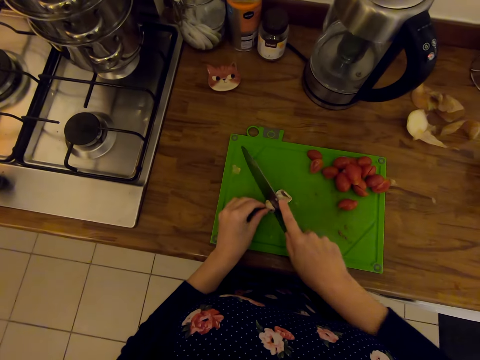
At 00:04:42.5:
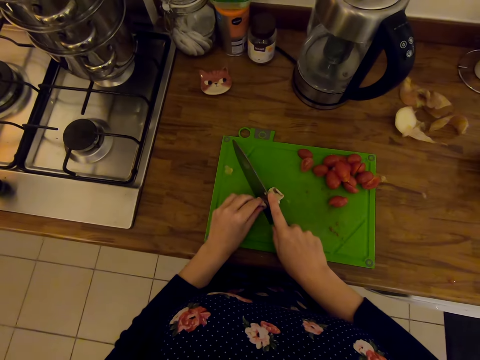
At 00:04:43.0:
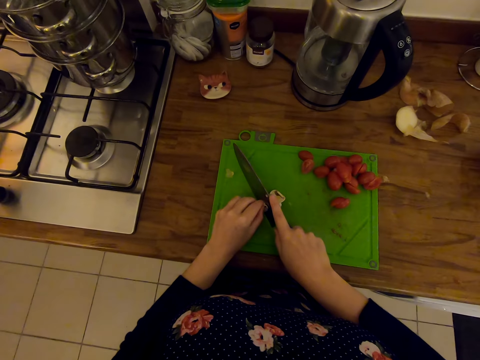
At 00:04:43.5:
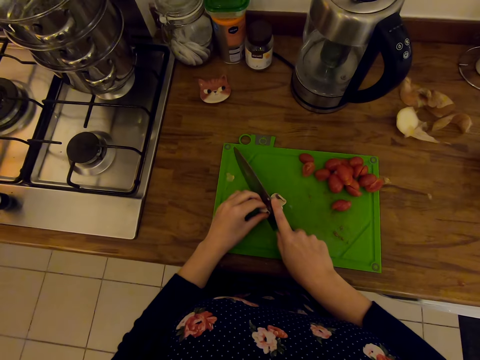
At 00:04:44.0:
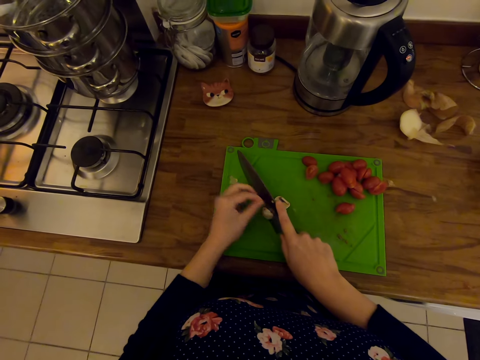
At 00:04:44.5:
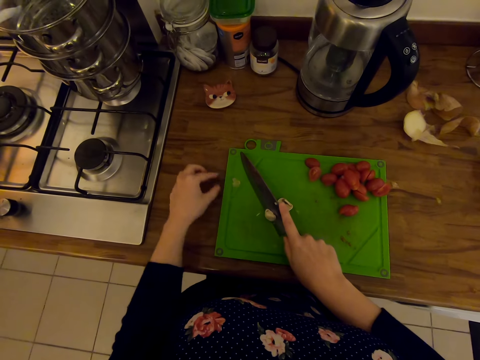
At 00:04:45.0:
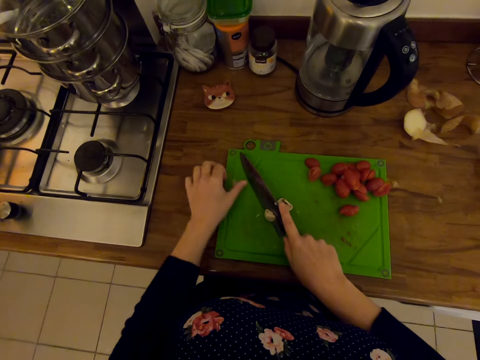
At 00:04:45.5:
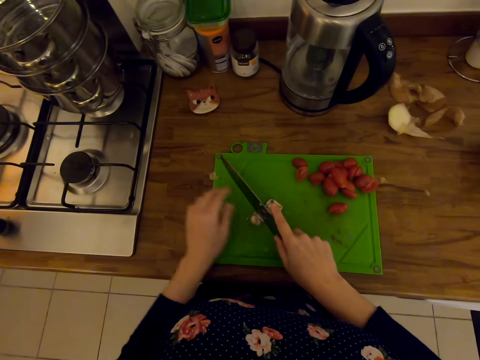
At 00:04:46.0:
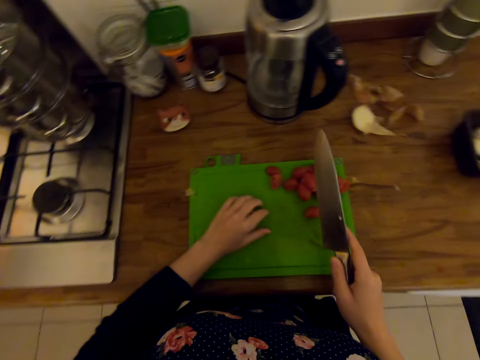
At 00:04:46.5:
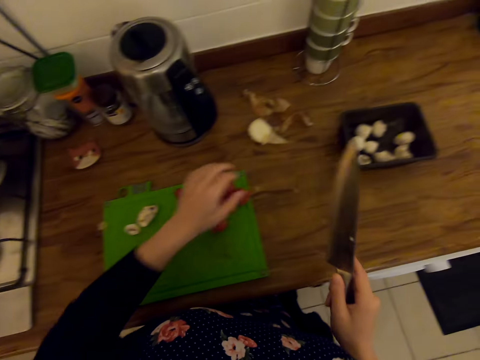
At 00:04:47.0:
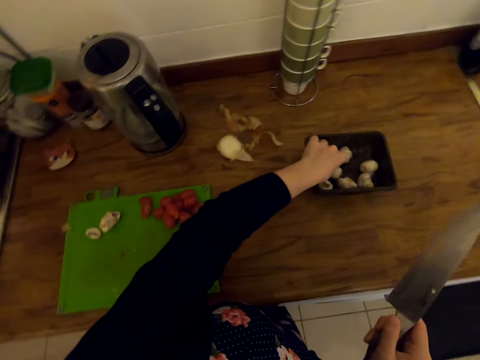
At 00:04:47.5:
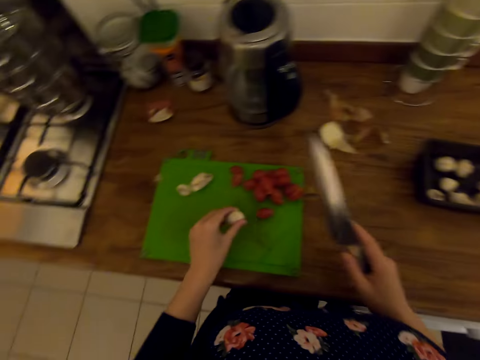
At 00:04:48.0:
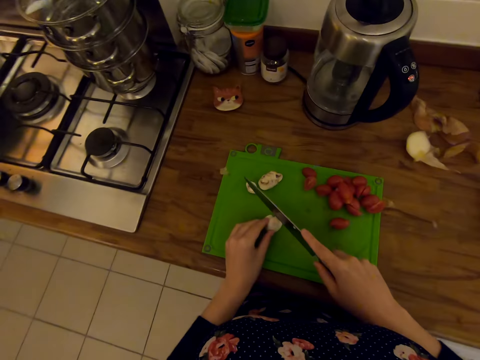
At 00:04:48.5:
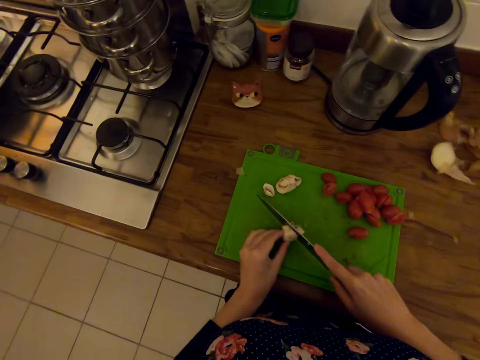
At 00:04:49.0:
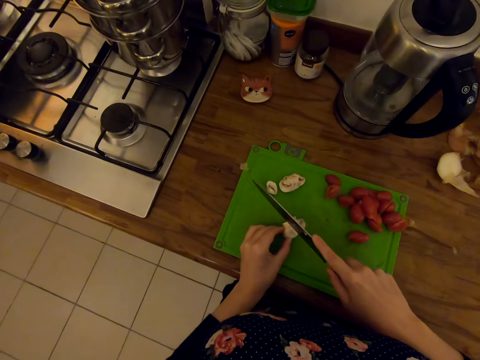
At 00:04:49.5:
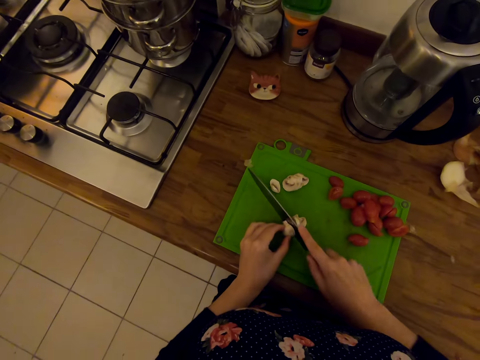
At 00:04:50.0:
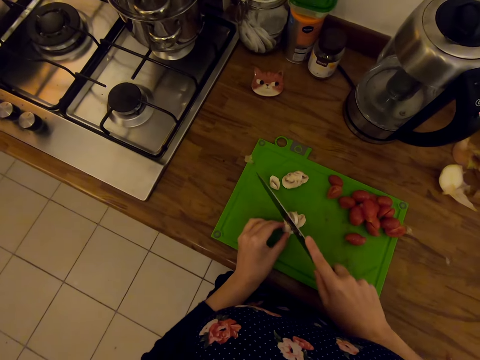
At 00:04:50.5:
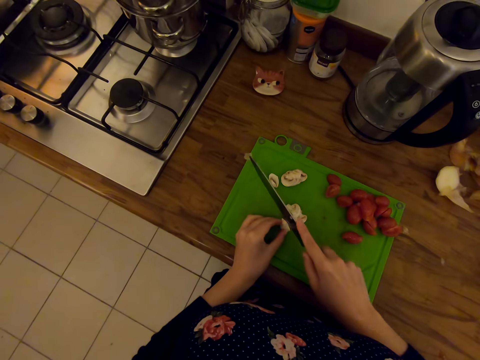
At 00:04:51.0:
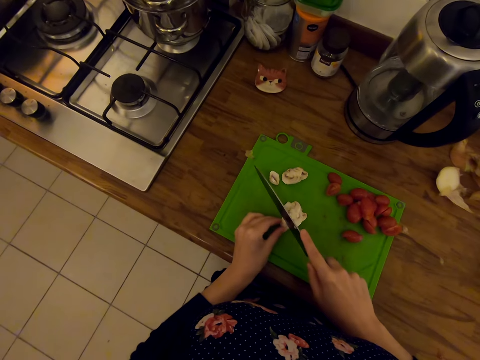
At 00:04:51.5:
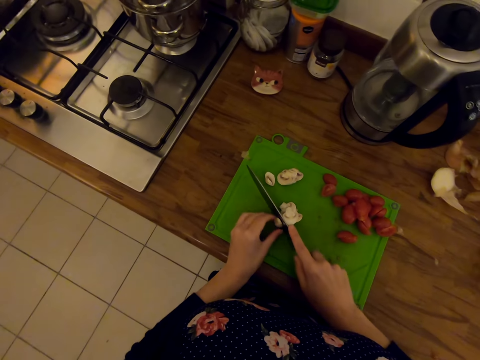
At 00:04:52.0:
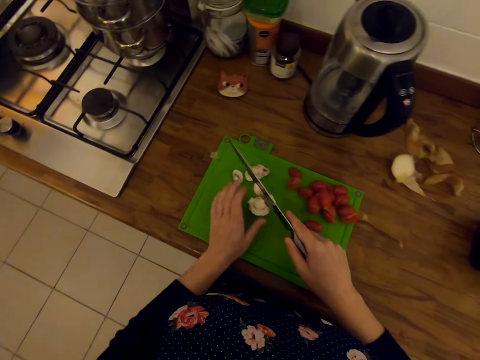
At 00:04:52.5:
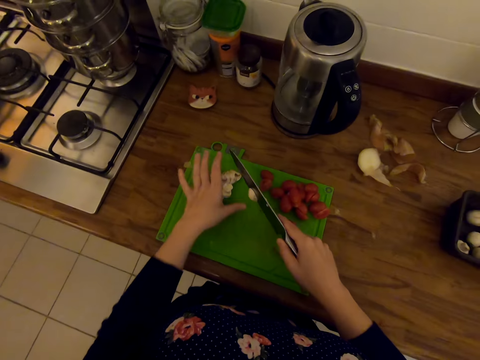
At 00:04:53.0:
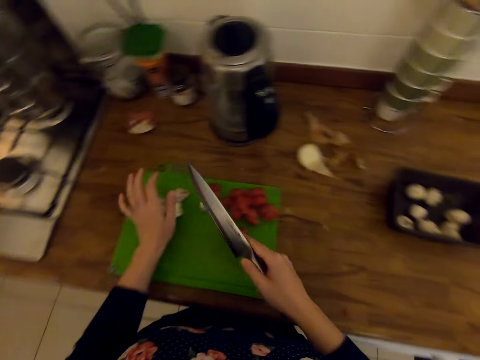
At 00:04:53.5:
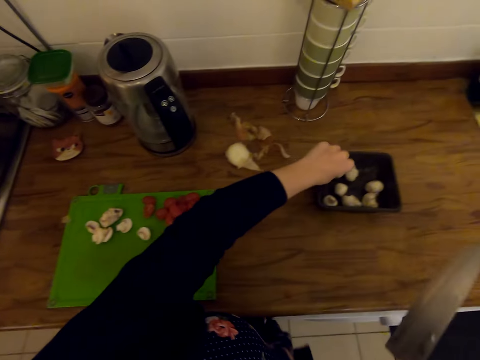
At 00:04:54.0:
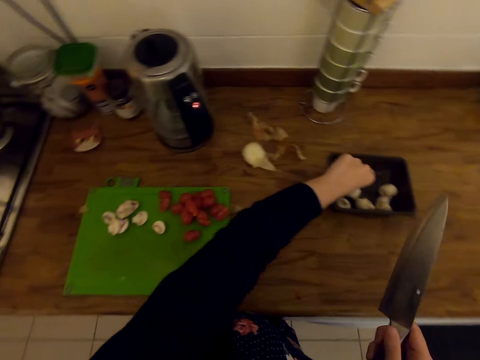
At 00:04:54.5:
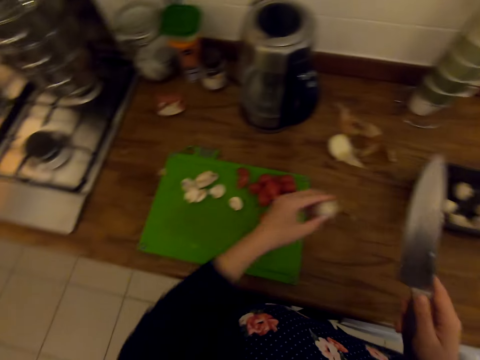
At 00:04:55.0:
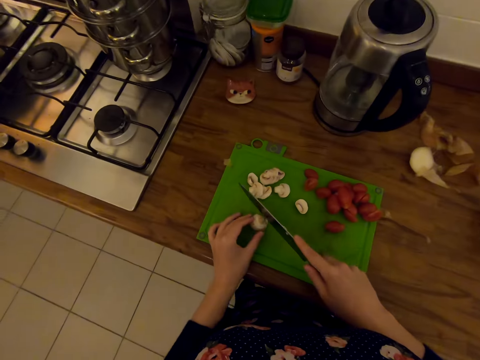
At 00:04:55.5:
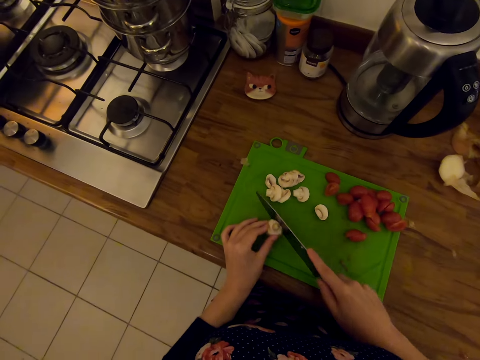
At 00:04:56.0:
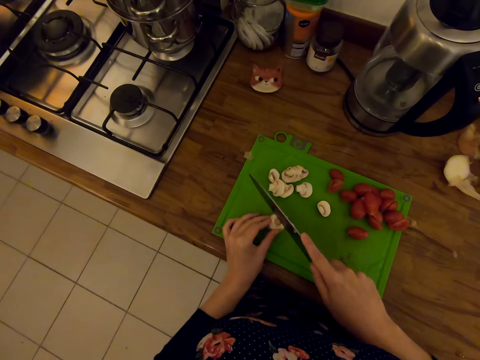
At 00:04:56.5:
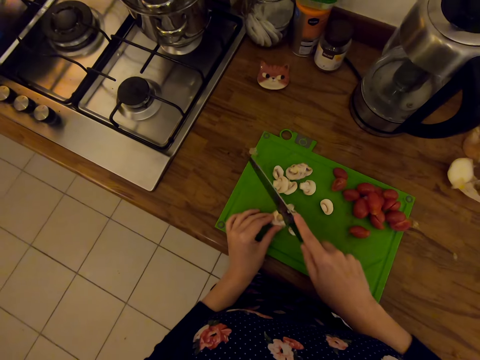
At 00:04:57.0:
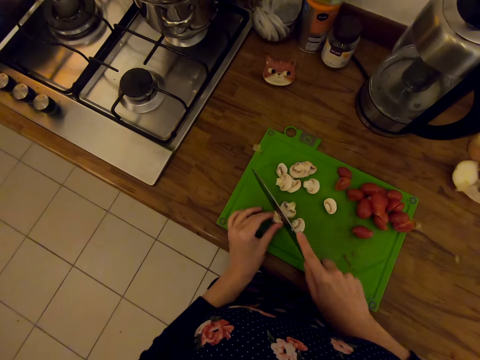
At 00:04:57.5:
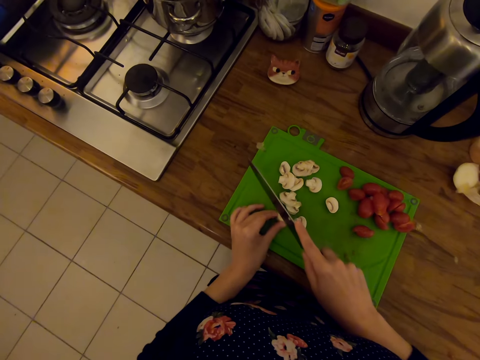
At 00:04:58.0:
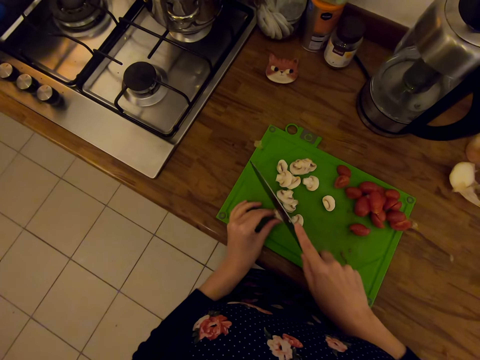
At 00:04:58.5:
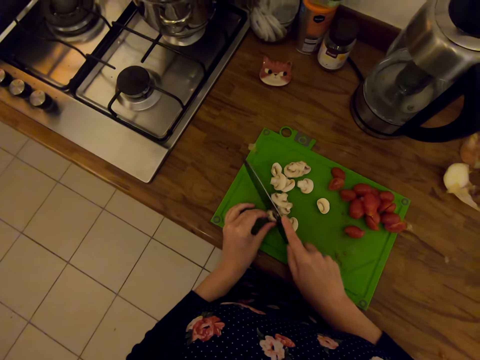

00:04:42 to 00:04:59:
The camera wearer removes something. They pick up garlic from a tin. They slice the garlic. They move the sliced garlic aside. They pick up garlic. They slice the garlic.

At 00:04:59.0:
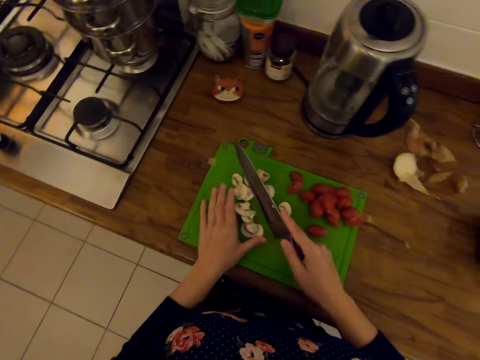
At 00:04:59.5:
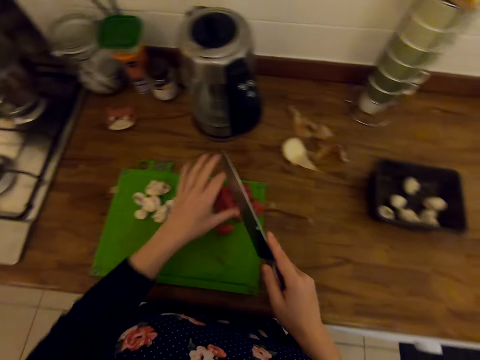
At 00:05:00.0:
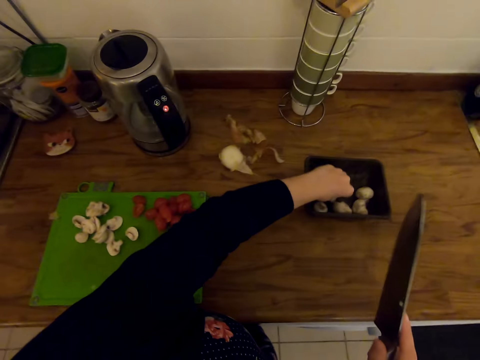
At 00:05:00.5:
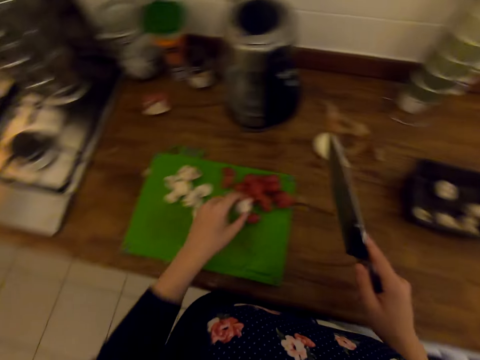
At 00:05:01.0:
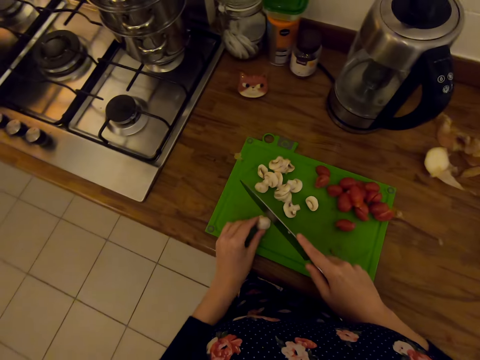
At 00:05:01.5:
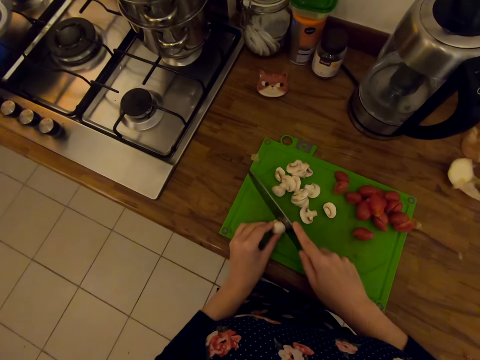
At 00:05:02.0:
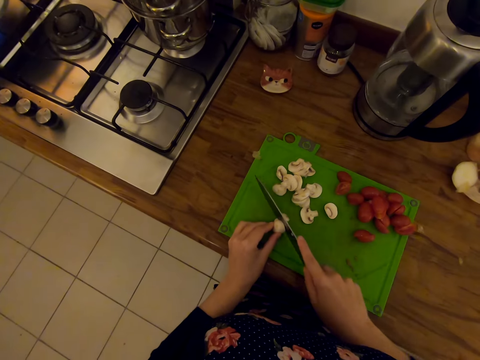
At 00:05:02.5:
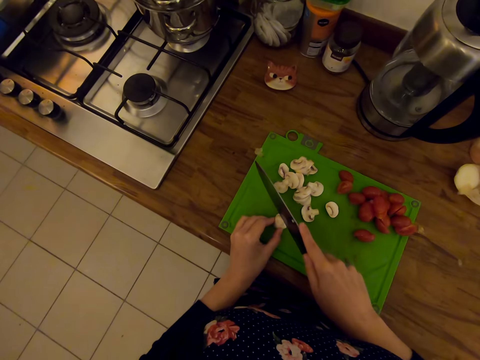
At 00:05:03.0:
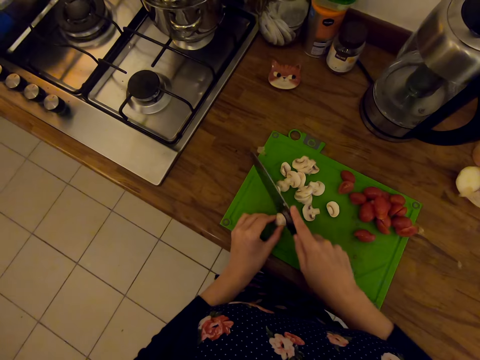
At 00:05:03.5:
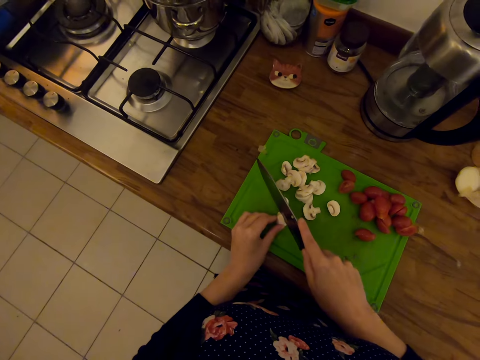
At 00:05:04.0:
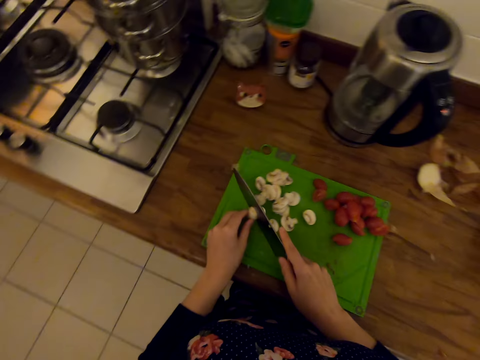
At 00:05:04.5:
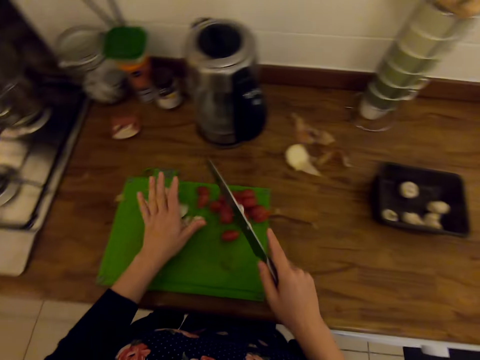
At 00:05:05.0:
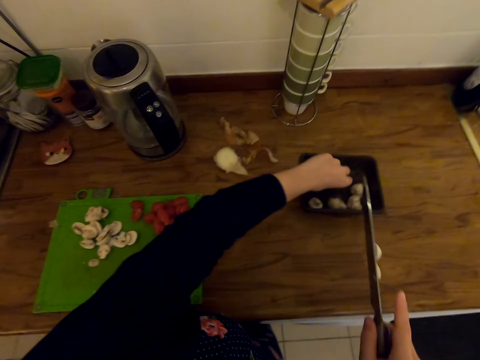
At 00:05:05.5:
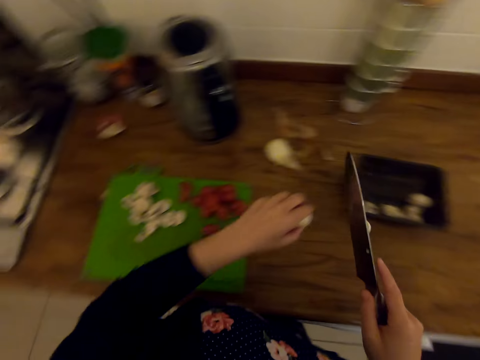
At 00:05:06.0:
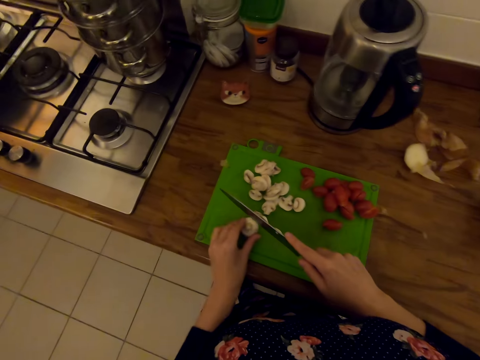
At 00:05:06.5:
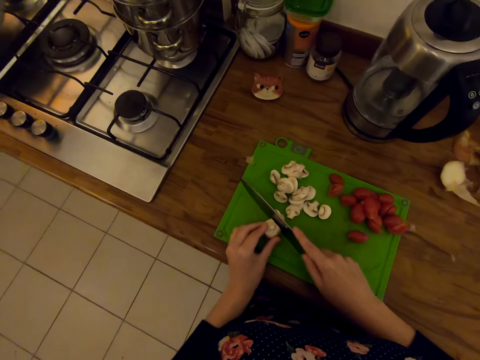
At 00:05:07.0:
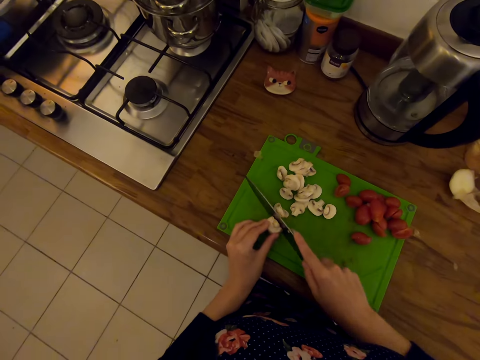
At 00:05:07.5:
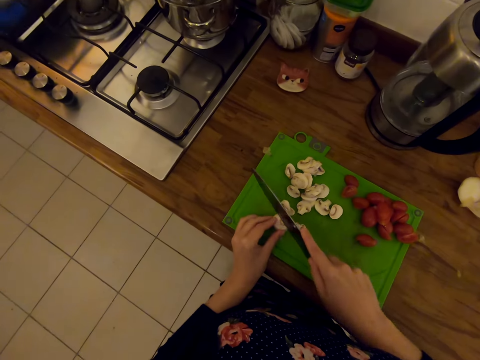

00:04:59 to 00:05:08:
The camera wearer picks up garlic. They slice the garlic. They pick up garlic from the tin. They slice the garlic.
